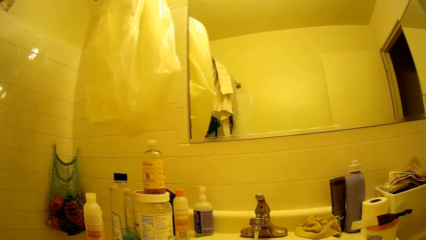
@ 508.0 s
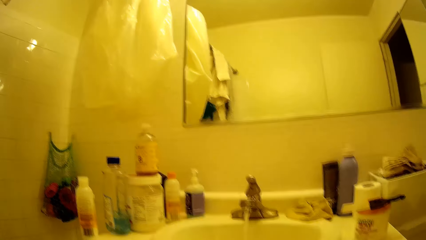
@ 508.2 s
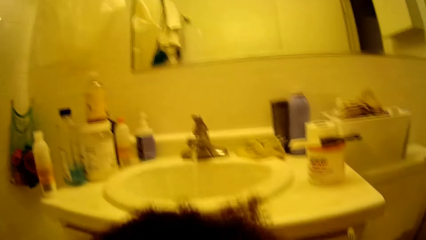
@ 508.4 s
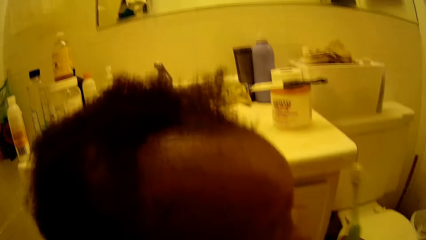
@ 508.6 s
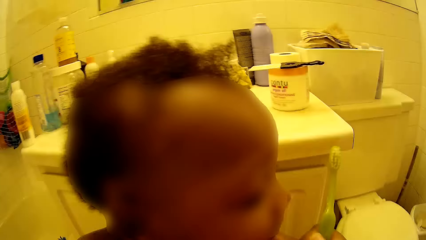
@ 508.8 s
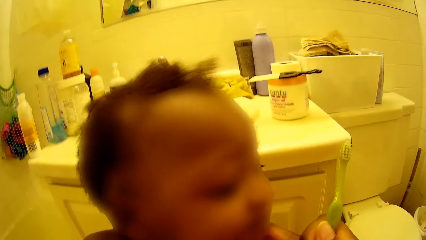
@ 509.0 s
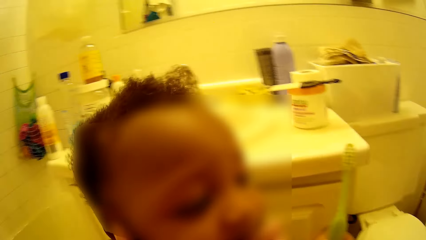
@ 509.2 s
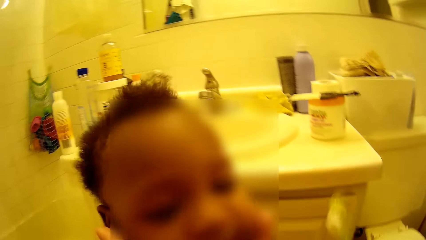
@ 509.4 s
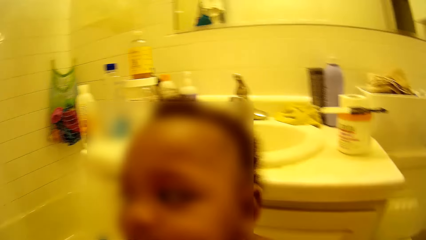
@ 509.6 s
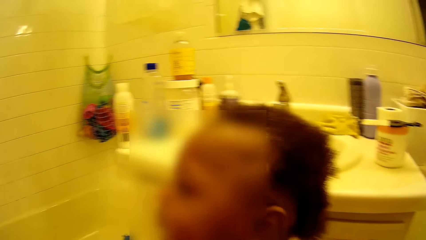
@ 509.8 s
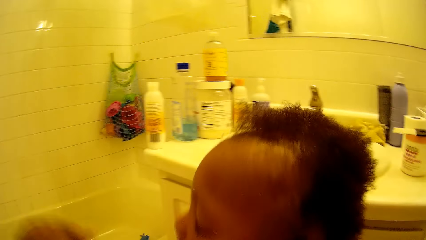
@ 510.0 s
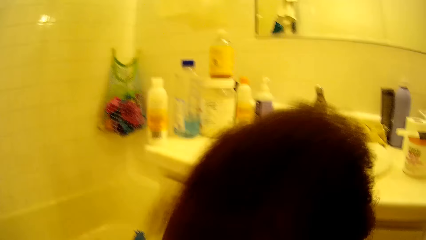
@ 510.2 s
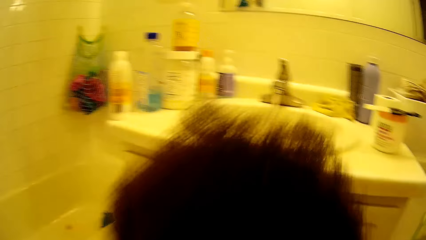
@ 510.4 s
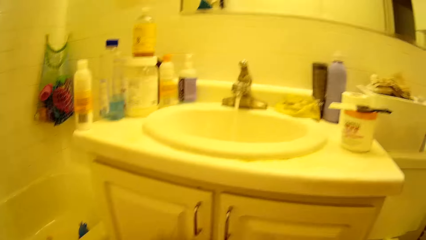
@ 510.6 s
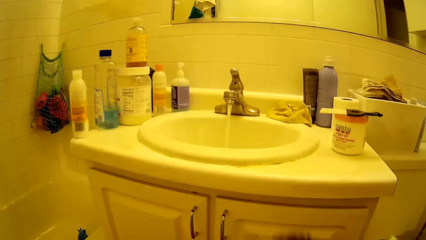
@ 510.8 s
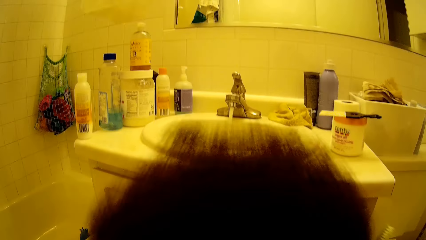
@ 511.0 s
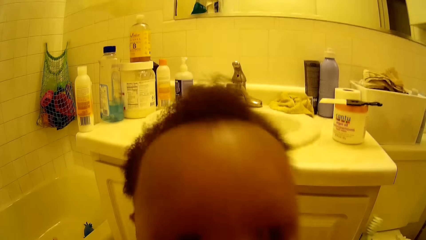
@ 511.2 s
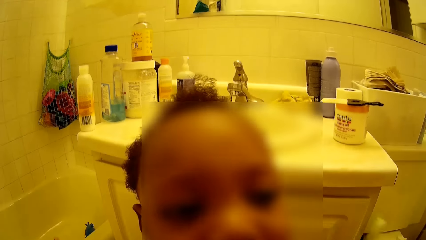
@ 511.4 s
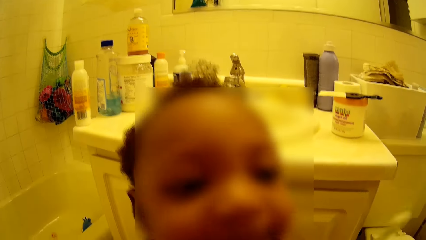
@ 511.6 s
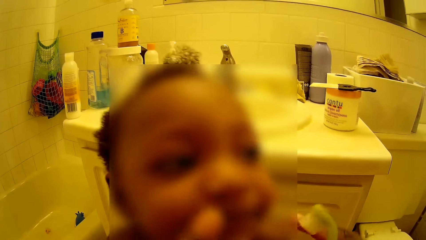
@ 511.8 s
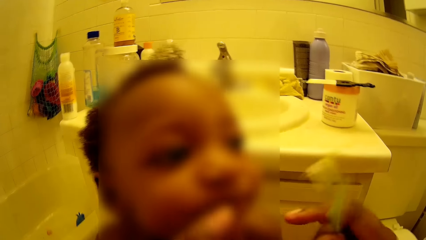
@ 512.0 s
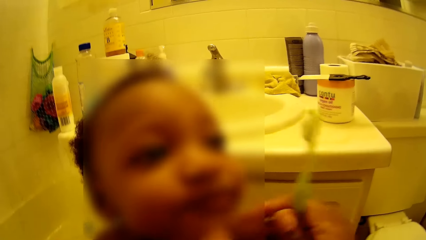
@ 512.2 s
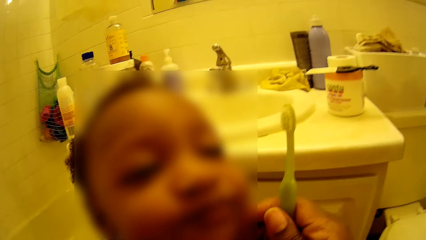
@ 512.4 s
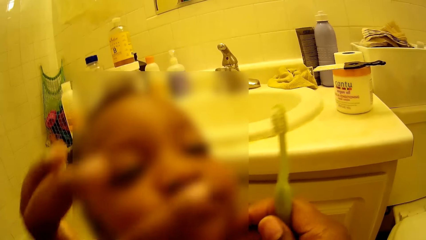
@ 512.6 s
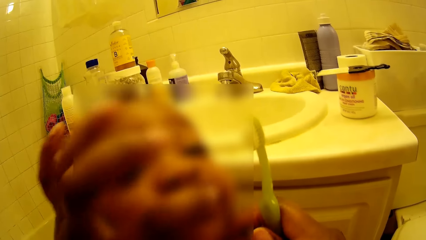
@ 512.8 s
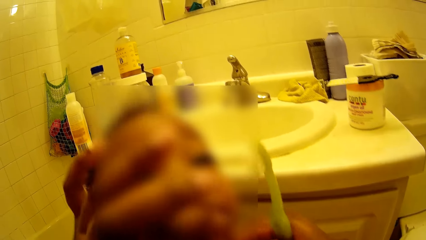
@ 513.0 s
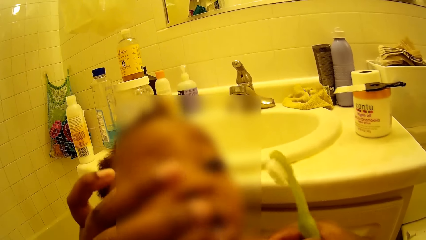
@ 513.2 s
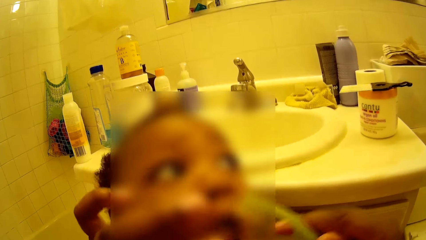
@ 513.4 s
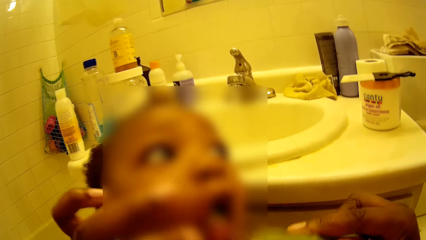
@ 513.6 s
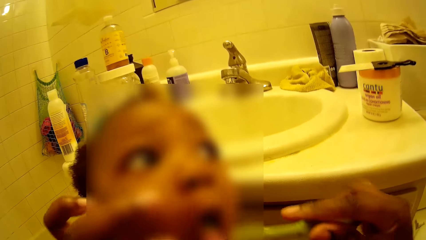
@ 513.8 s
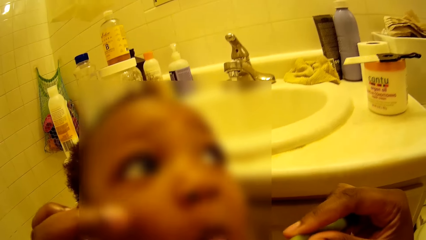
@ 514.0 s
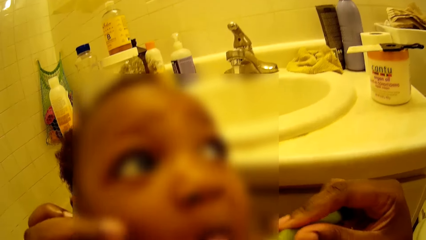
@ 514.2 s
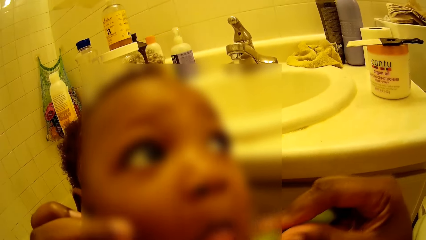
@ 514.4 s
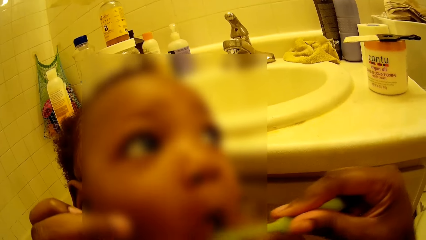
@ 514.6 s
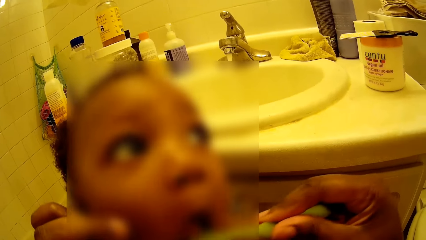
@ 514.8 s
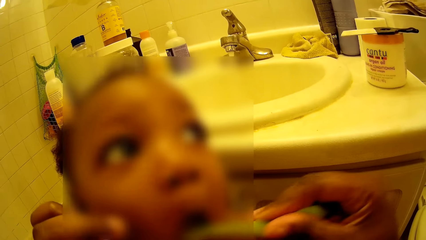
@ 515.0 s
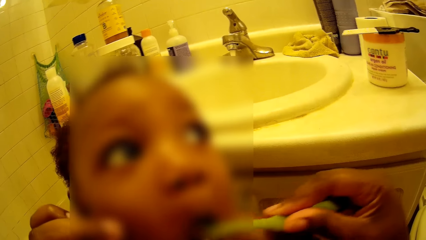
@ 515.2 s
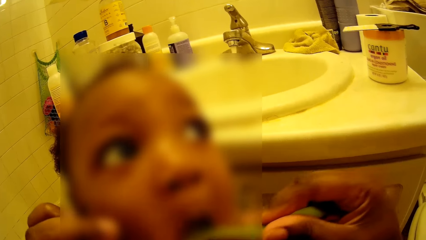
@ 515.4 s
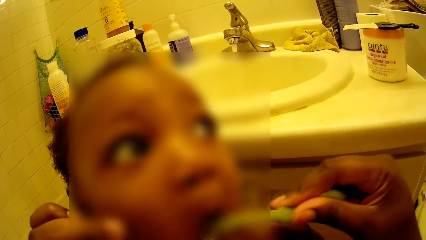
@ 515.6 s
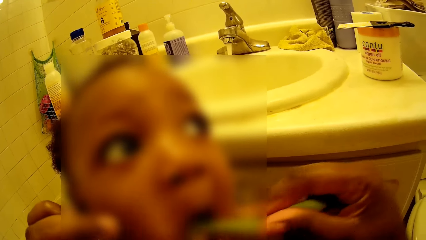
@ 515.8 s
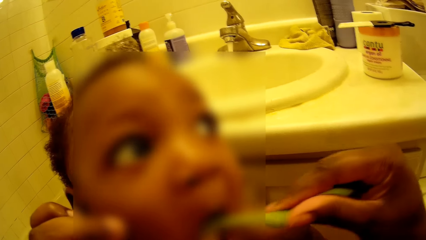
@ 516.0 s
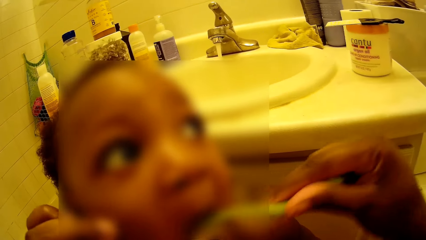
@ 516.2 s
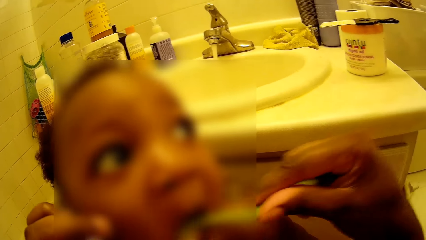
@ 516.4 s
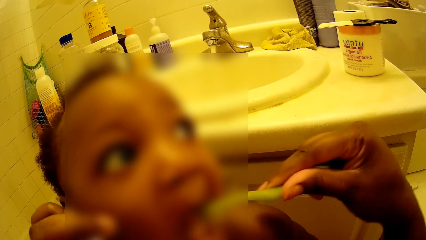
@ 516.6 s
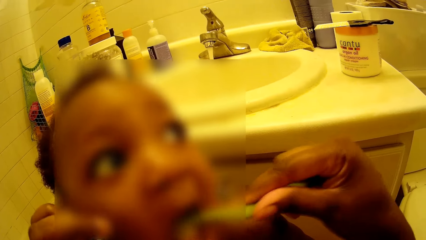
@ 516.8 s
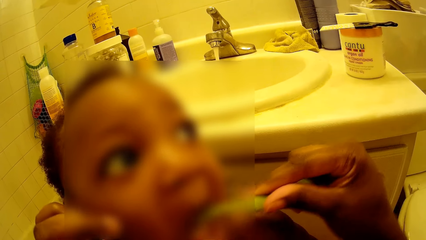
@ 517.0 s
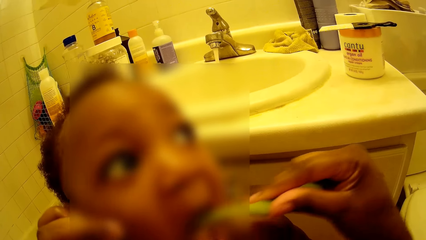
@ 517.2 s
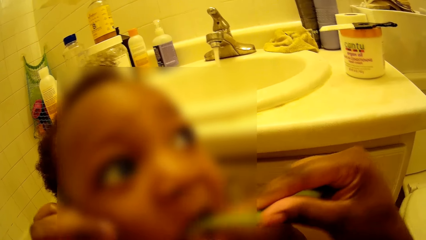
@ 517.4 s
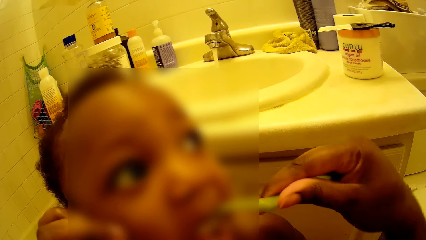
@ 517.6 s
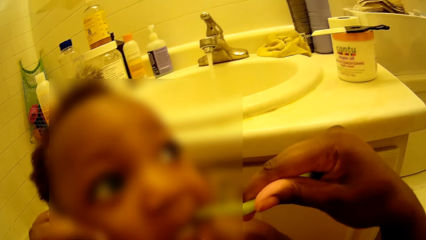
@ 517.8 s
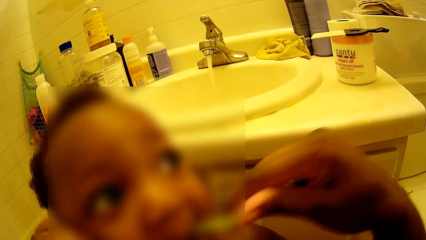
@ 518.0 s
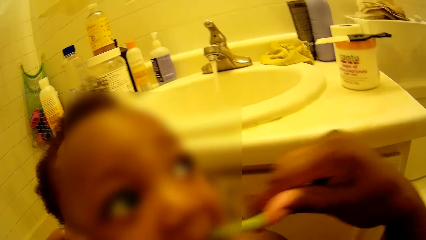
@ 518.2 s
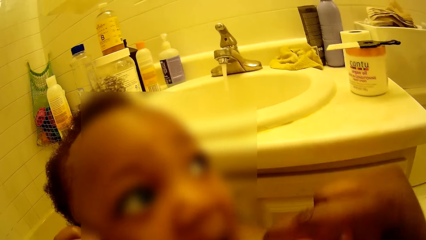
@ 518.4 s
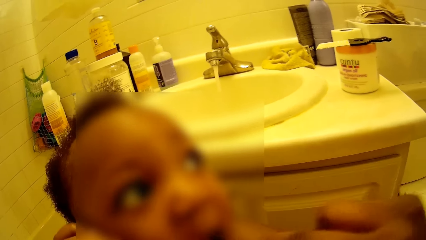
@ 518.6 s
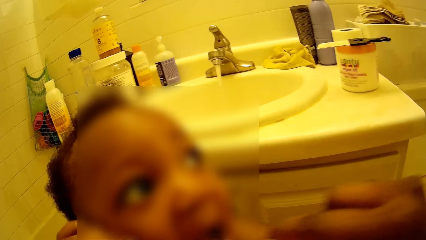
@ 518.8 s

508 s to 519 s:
The camera wearer converses with the baby. She opens the baby's mouth with her left hand. She brushes the baby's teeth with a toothbrush.

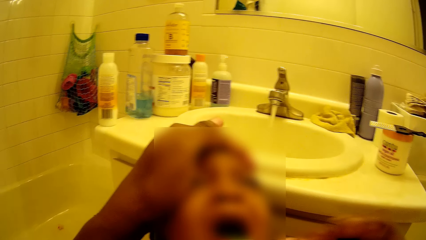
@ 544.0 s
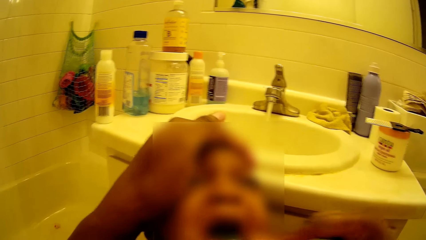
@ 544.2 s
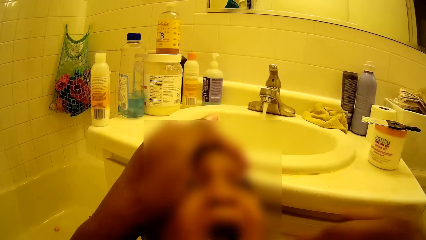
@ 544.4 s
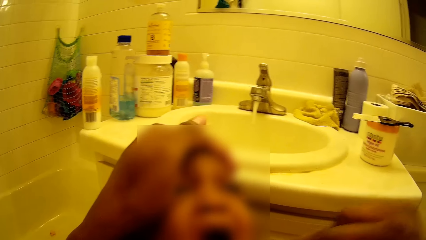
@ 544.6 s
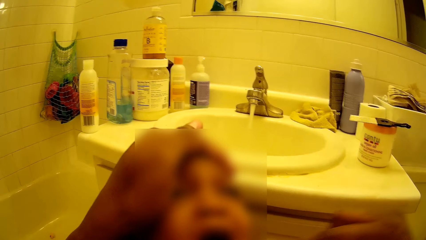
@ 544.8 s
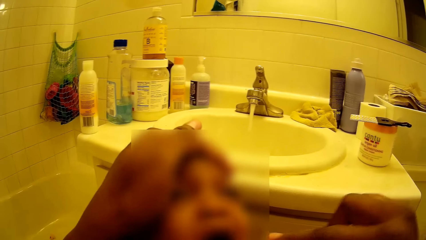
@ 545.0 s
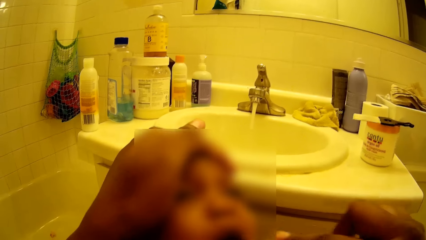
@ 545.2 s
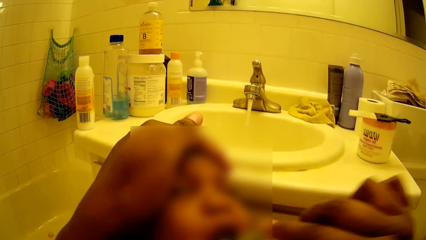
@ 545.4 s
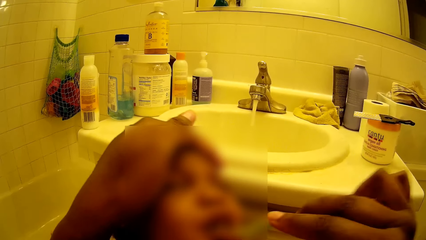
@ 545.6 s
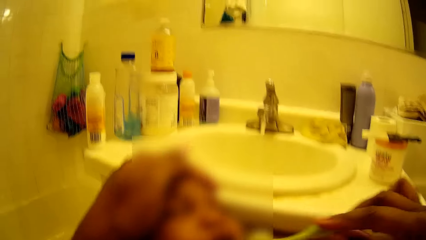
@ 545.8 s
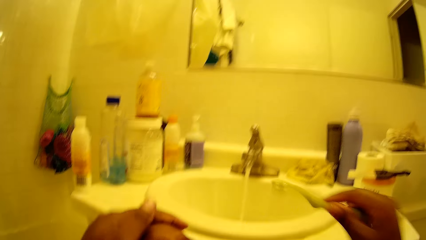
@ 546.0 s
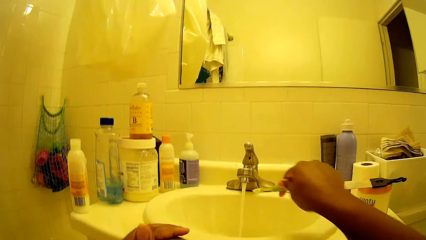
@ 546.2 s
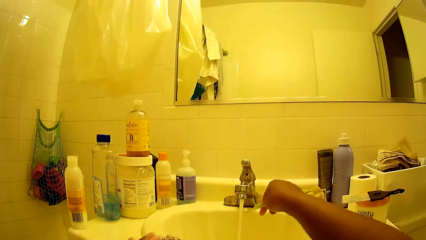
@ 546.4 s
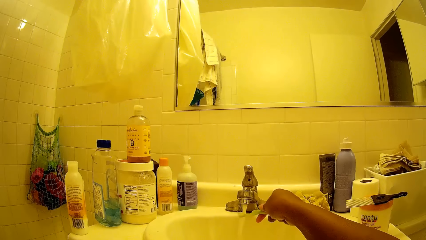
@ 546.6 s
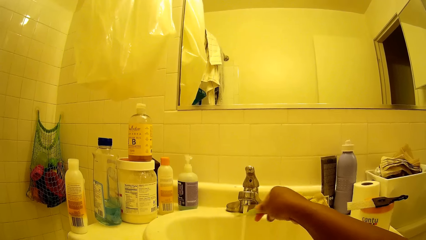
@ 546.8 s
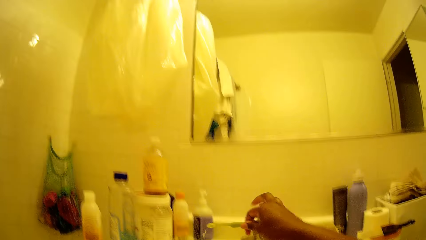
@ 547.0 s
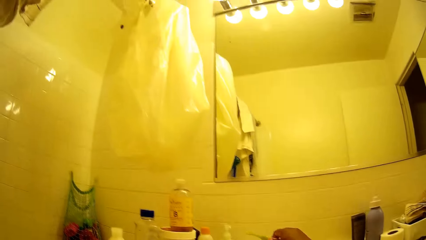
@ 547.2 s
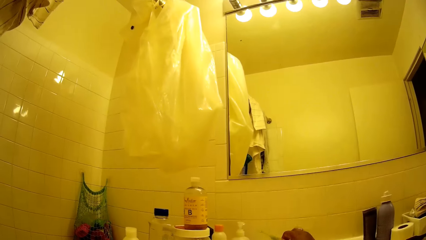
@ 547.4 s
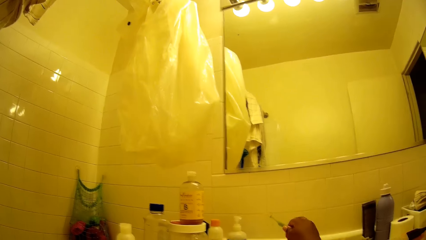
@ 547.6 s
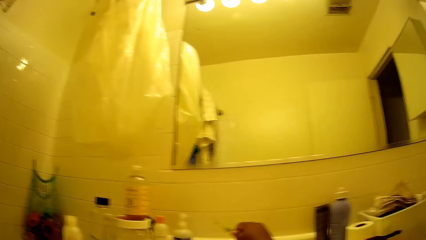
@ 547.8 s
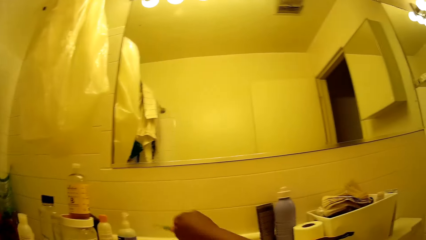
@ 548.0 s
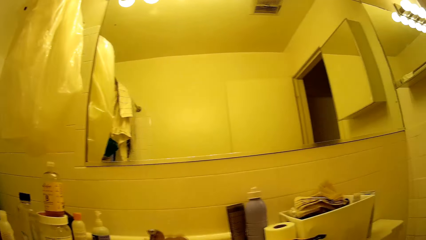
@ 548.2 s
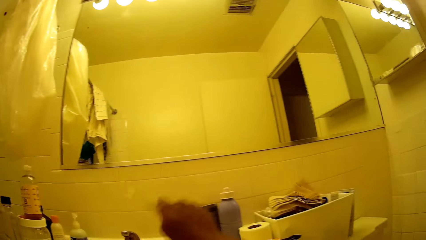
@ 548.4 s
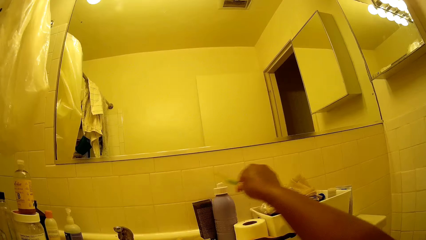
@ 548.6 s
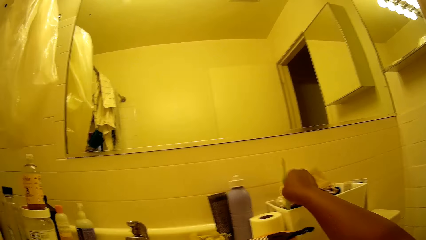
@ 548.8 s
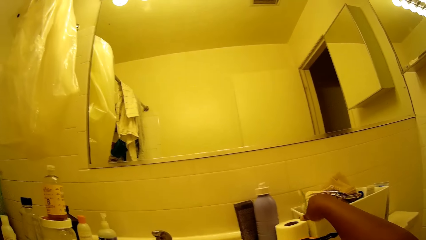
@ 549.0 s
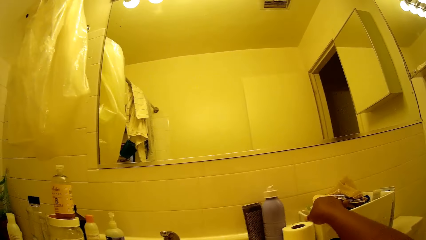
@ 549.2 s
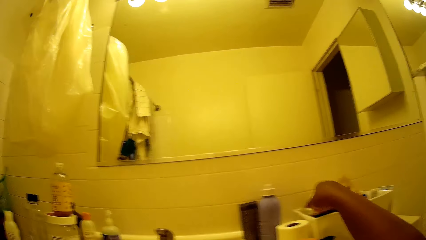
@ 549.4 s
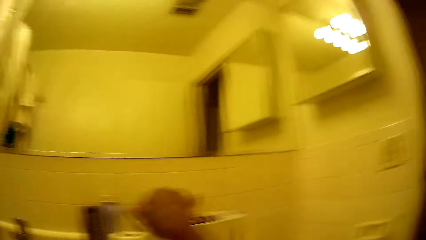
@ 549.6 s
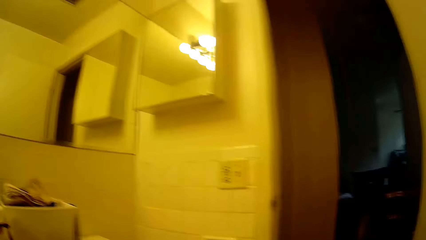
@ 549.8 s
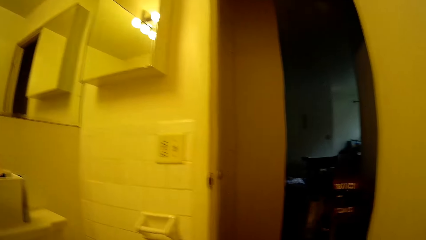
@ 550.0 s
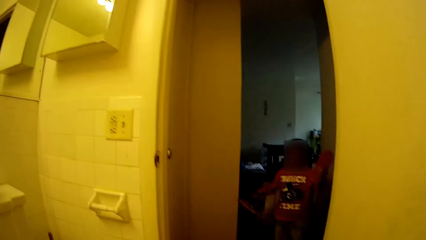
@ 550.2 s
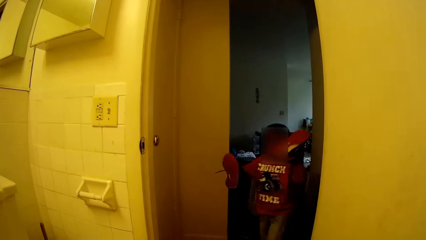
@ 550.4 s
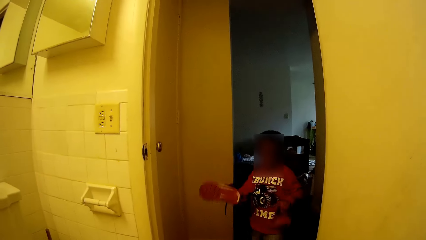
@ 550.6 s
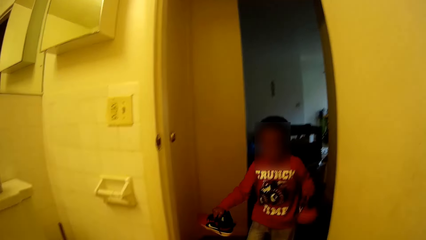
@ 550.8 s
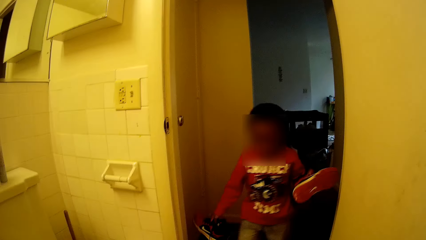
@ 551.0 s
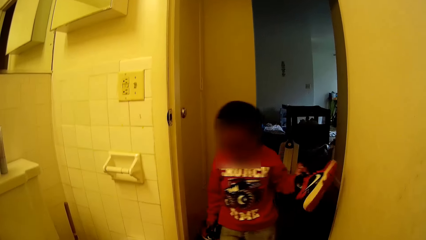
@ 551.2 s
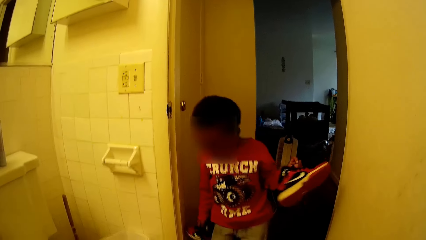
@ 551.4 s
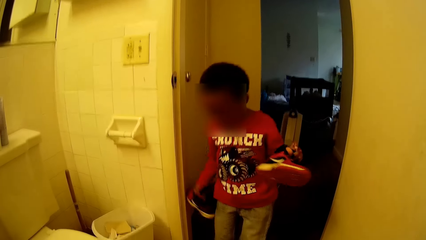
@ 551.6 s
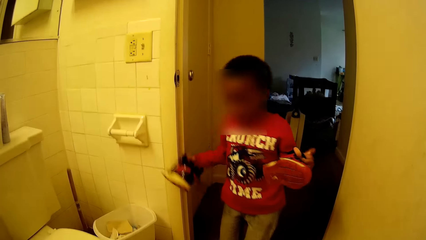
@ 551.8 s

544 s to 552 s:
The camera wearer removes the toothbrush in her right hand from the baby's mouth. She places the toothbrush in her right hand under the running water from the tap. She removes the toothbrush in her right hand from the tap. She turns off the tap with her right hand. She converses with the baby. She drops the toothbrush in her right hand in the white bowl on the sink top. The boy walks out of a room. The boy holds a pair of sneakers in his hands. The camera wearer converses with the boy. The boy walks into the bathroom.
